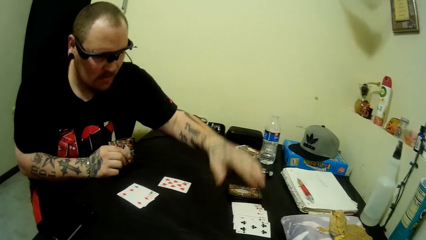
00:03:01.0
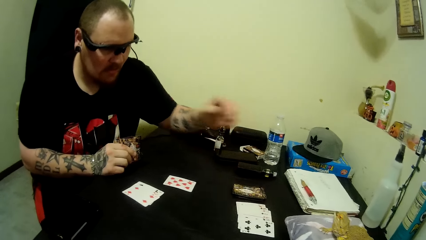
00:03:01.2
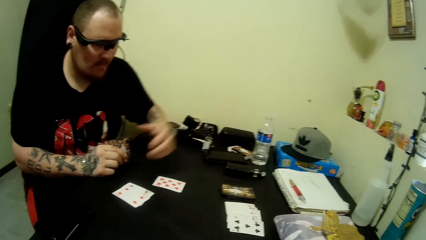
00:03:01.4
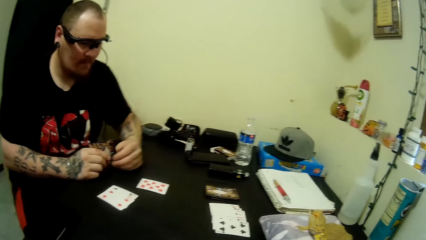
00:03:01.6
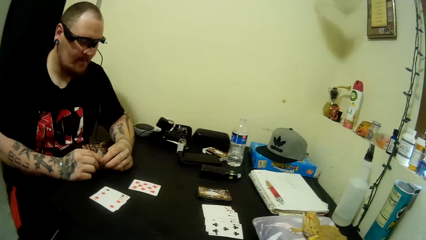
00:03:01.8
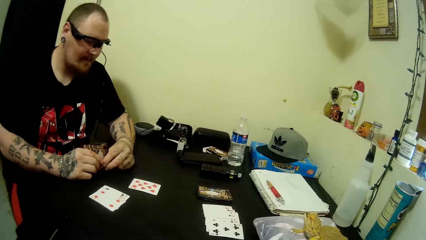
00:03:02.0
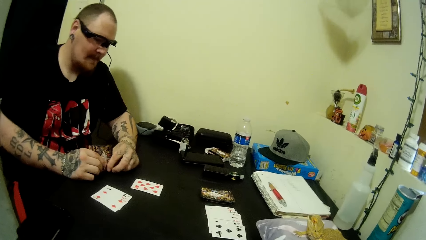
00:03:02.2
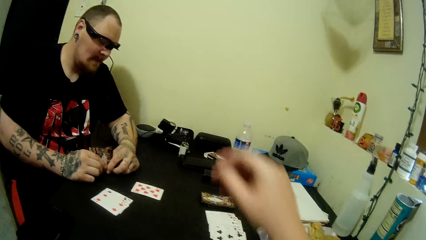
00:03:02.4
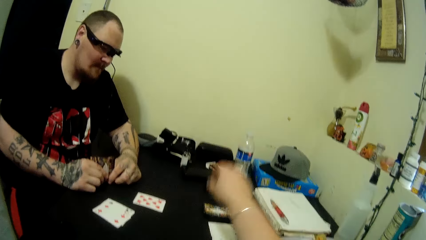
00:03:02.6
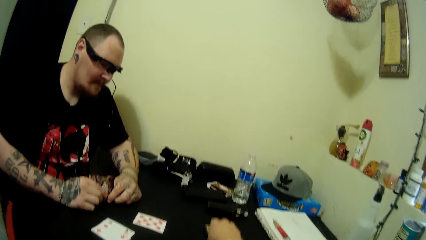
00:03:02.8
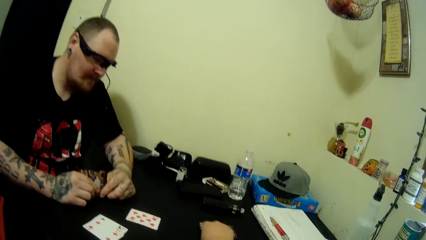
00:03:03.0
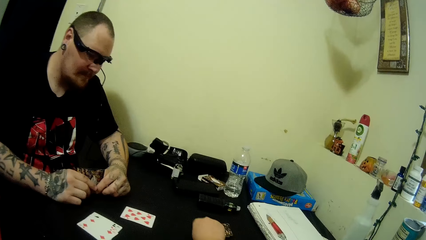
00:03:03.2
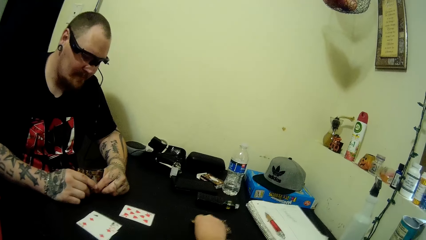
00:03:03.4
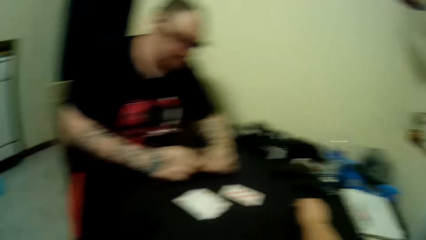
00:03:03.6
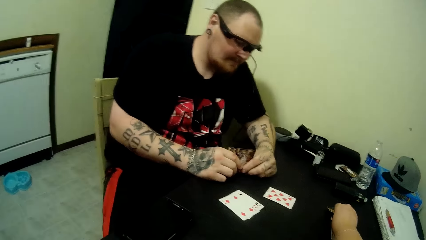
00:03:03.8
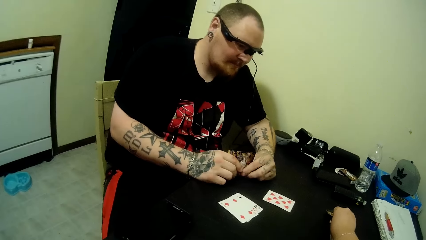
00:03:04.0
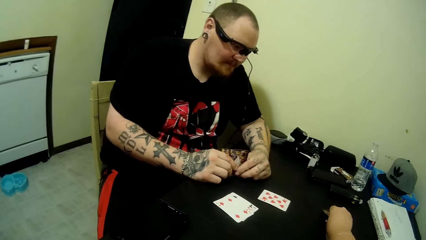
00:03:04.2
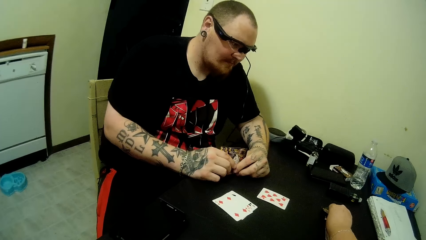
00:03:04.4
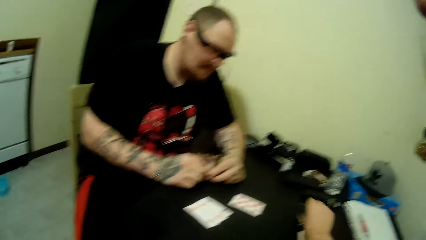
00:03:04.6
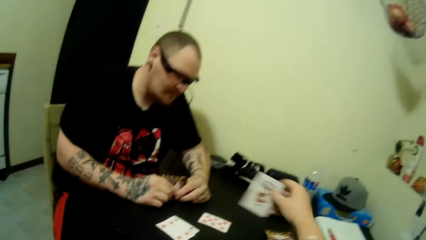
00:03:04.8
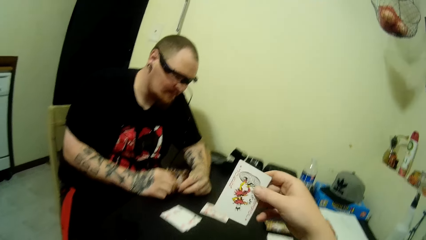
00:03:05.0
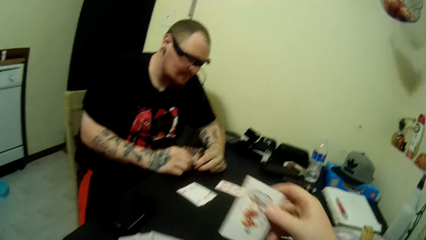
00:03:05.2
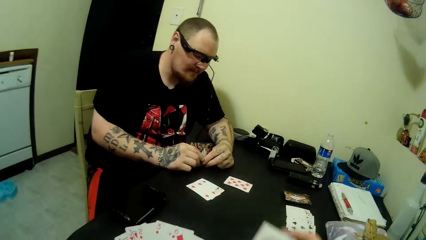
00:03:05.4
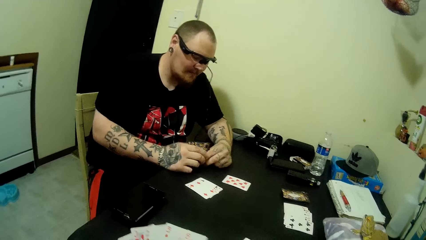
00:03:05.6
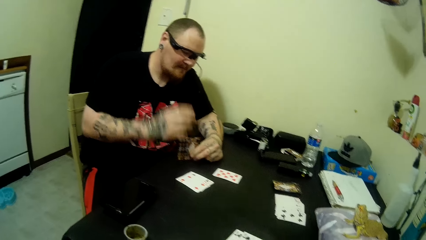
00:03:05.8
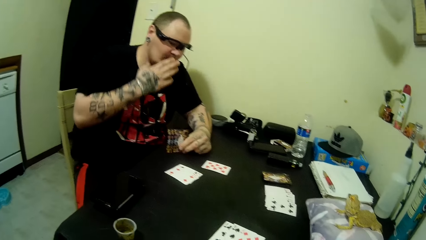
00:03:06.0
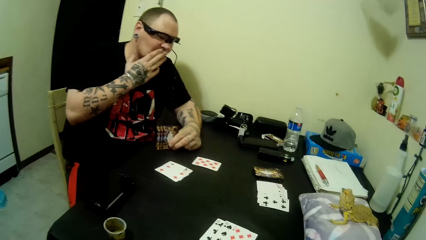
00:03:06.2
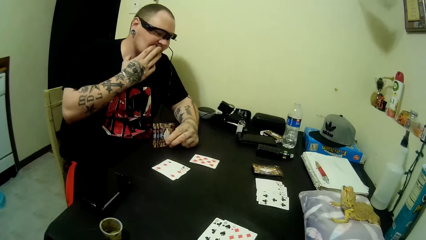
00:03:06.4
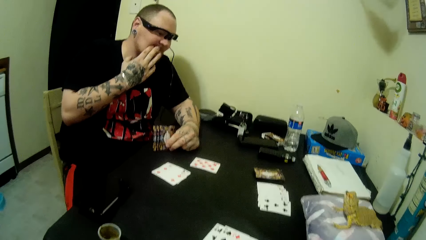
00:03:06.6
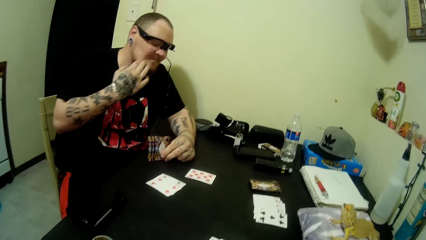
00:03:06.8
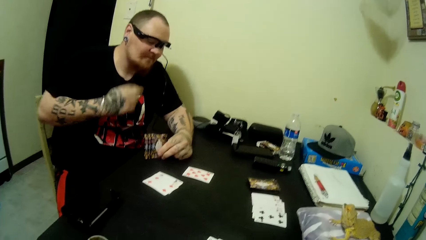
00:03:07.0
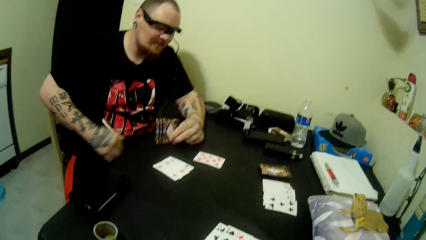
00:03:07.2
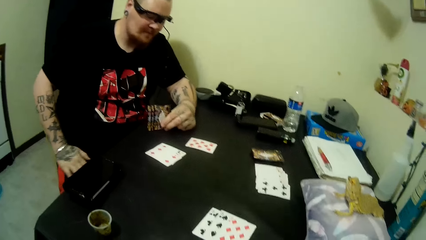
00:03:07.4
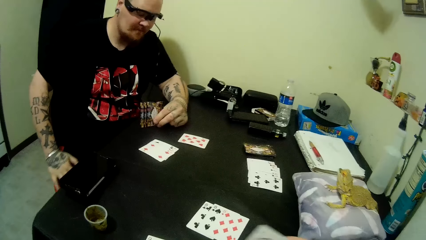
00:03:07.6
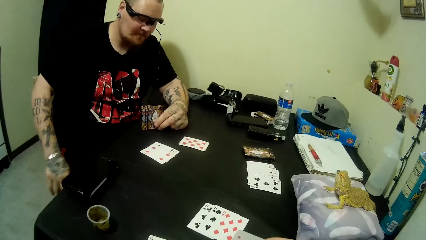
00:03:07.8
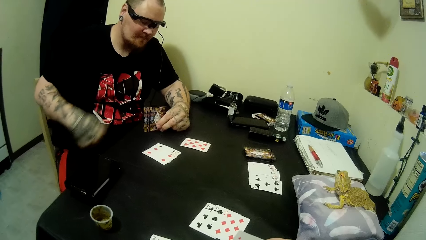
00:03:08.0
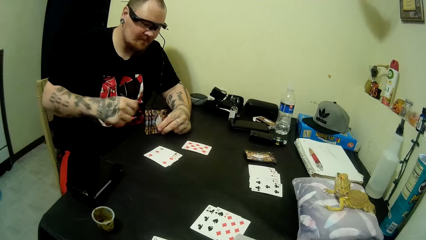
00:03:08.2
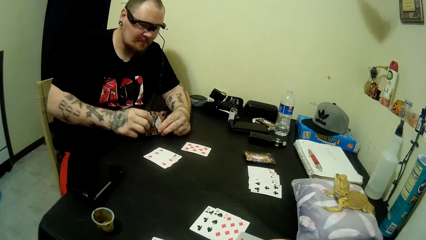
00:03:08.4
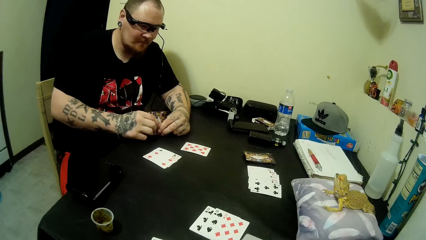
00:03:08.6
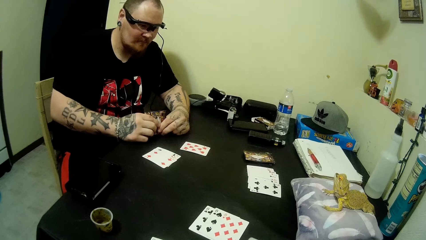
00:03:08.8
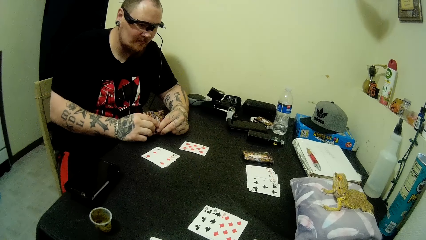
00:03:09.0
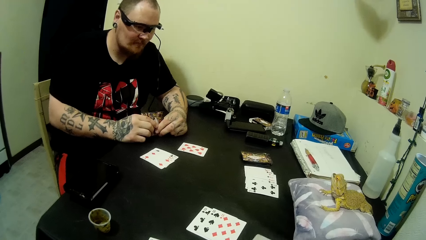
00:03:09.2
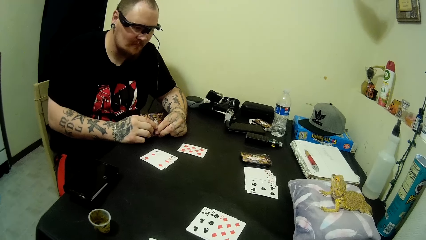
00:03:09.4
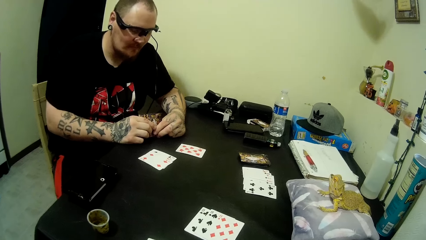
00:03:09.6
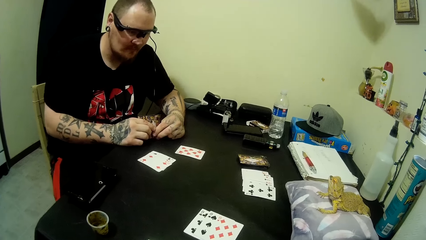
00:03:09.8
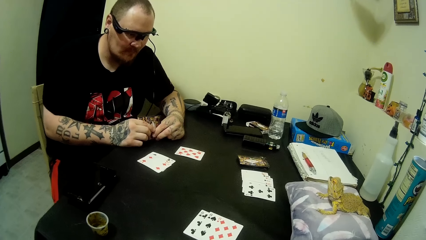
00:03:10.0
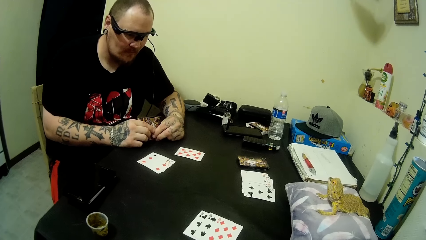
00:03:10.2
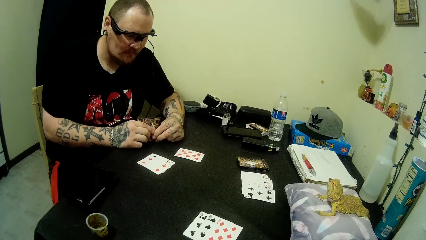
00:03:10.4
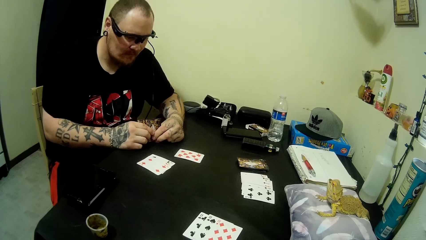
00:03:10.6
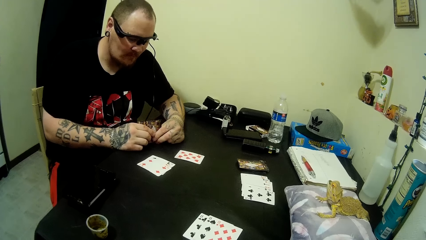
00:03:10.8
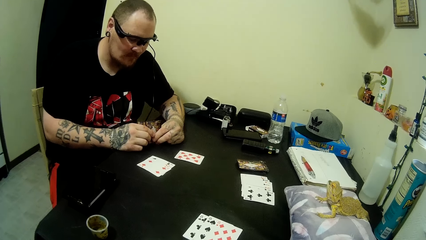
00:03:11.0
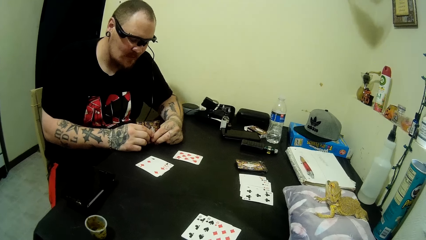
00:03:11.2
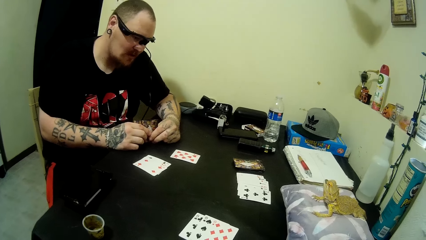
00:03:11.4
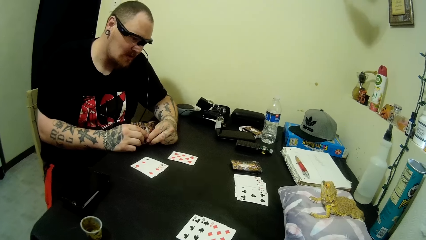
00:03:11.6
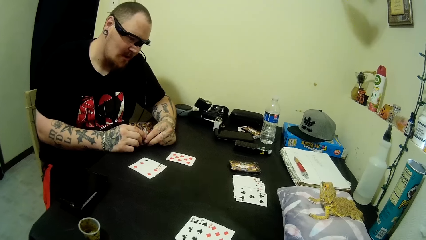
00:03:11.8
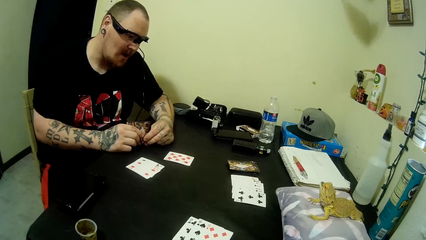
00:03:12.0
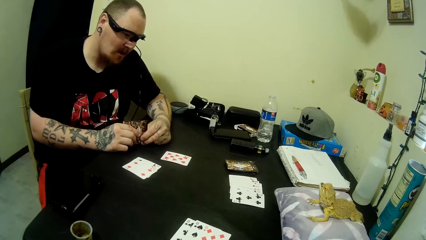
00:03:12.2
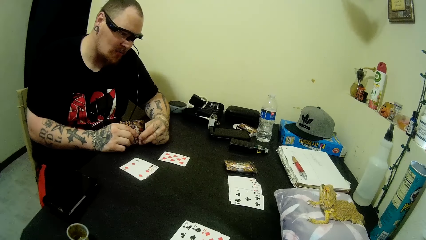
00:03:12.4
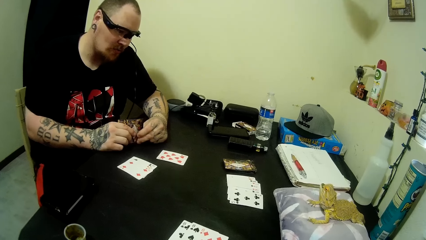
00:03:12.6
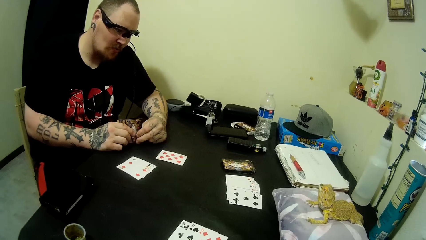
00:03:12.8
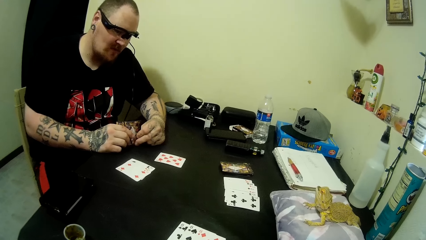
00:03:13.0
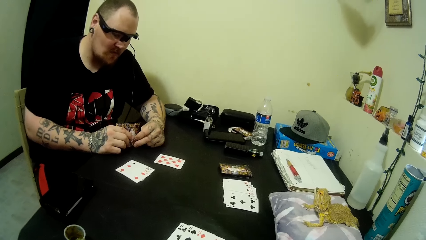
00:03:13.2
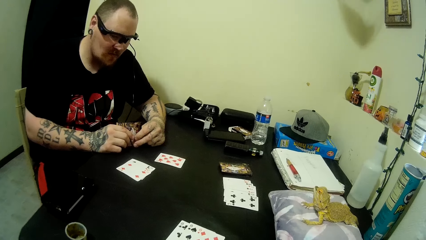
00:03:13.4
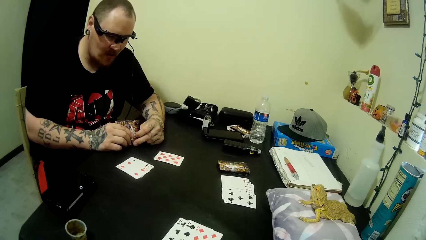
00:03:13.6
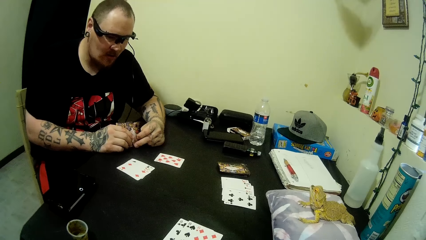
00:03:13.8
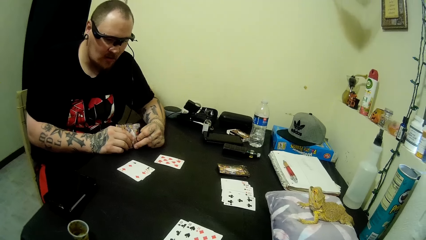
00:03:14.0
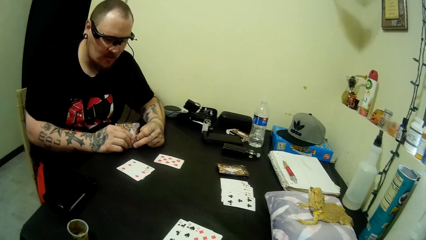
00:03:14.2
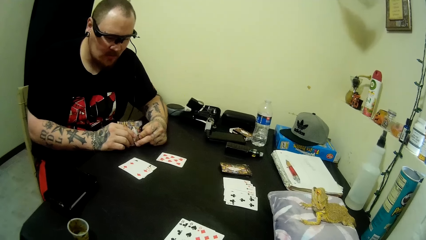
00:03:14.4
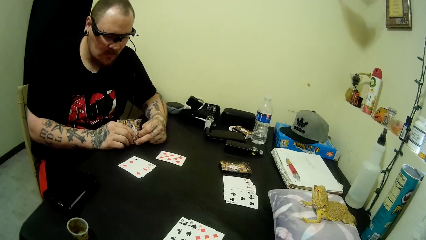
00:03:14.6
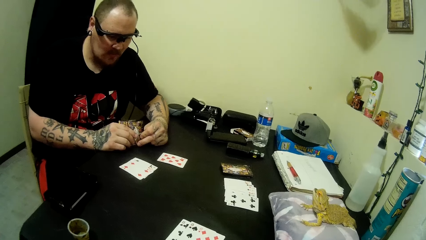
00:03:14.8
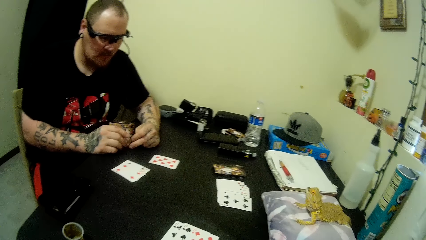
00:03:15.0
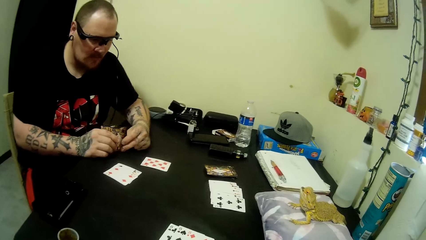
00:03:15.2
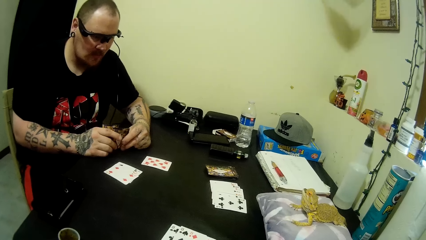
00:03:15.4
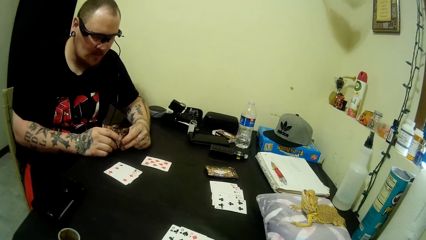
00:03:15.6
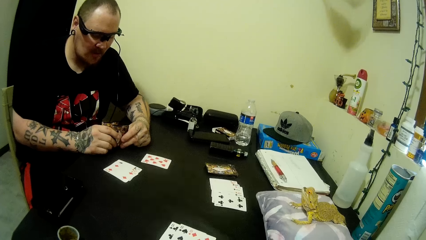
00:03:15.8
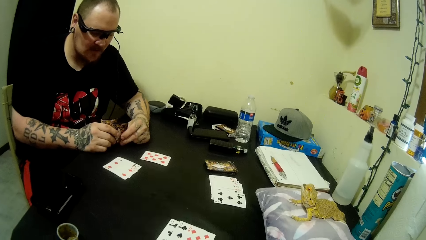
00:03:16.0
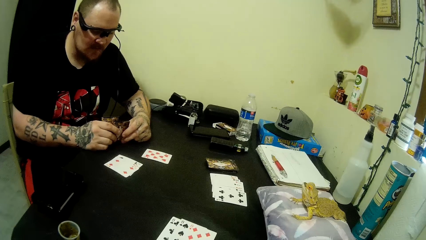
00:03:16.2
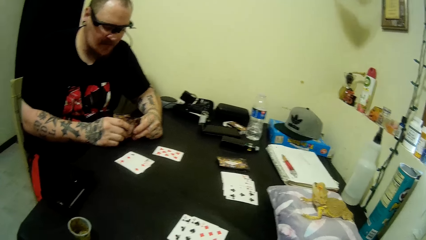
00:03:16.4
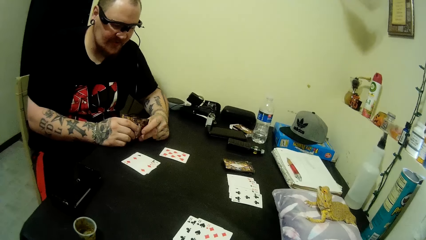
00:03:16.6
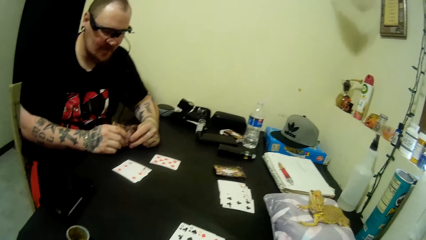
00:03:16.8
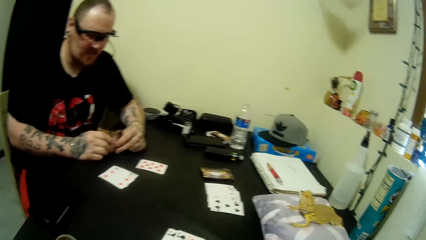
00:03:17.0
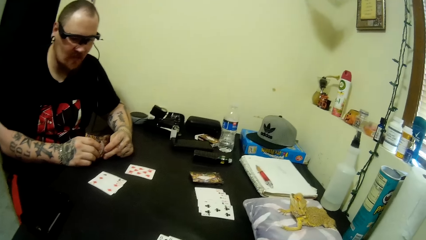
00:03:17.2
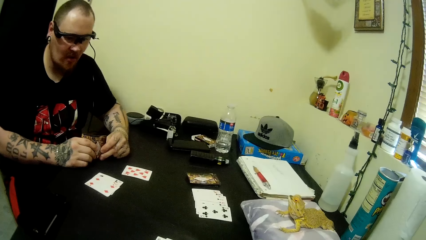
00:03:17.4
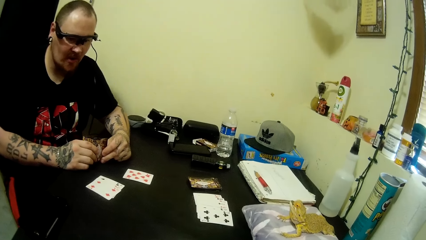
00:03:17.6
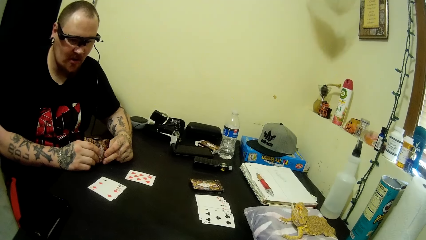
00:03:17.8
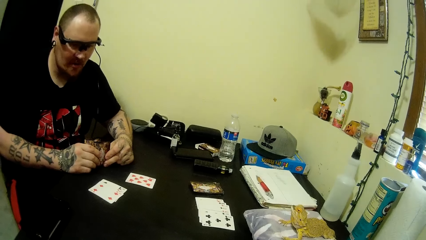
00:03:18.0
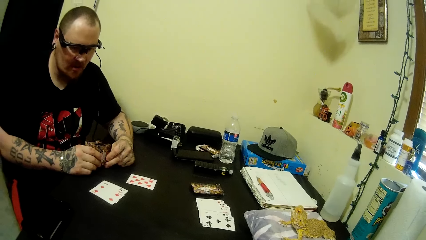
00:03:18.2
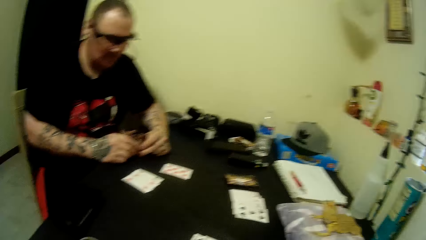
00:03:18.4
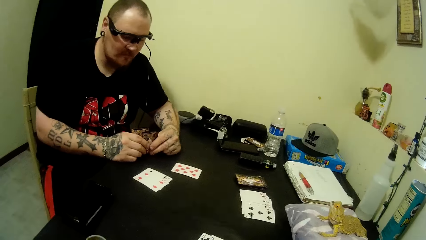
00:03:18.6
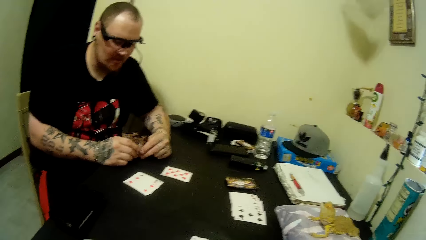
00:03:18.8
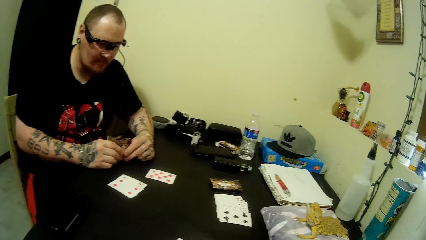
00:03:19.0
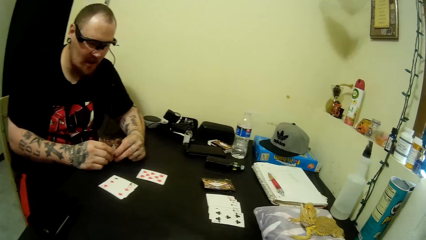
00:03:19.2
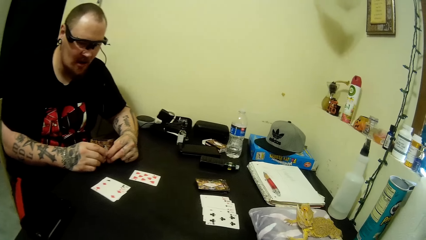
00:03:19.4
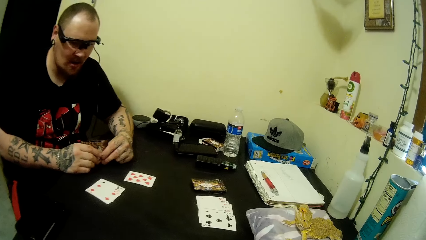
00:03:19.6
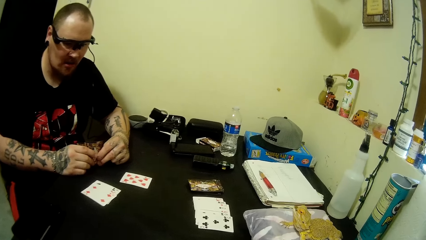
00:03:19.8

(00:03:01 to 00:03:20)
The camera wearer picks a card from the deck of cards on the table with her right hand. A man picks the poker card on the table. The man cleans his mouth with his right hand.
